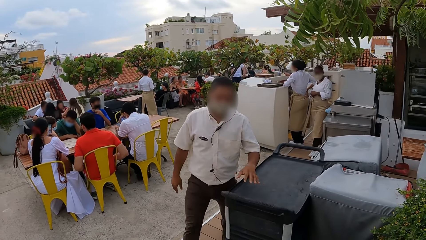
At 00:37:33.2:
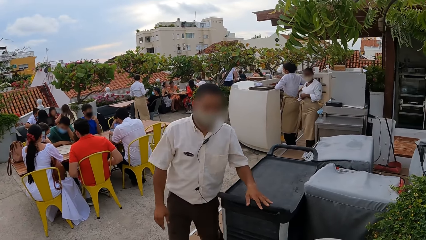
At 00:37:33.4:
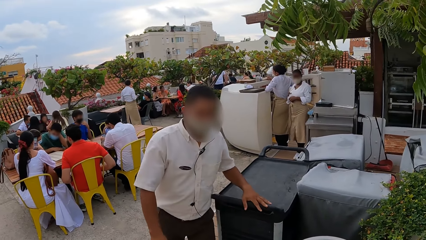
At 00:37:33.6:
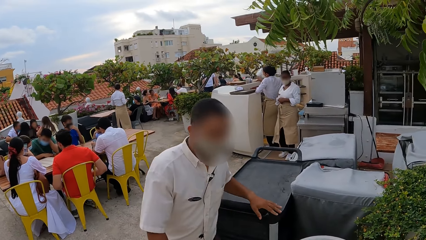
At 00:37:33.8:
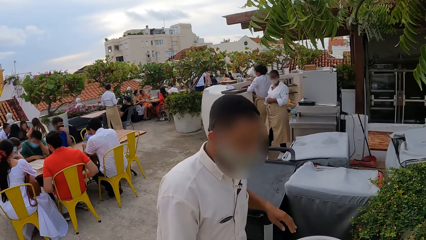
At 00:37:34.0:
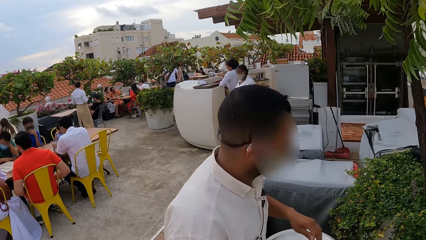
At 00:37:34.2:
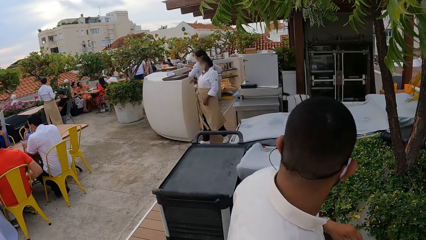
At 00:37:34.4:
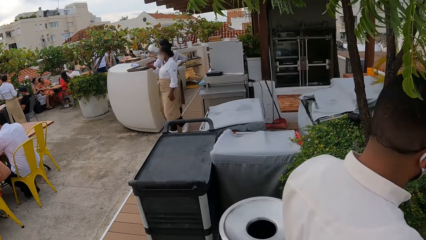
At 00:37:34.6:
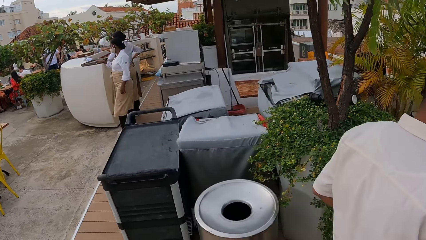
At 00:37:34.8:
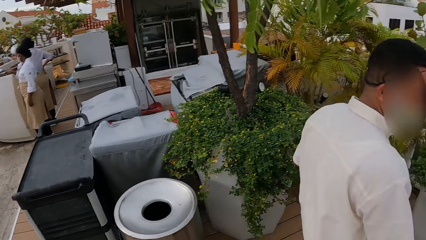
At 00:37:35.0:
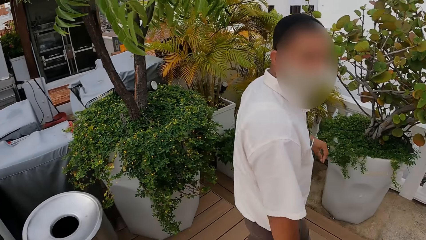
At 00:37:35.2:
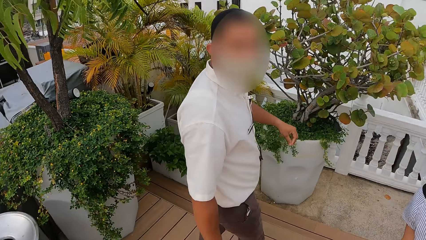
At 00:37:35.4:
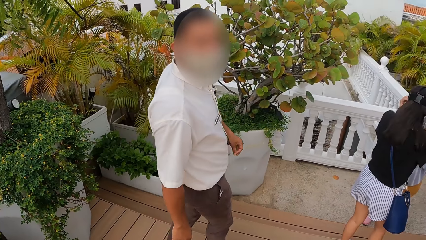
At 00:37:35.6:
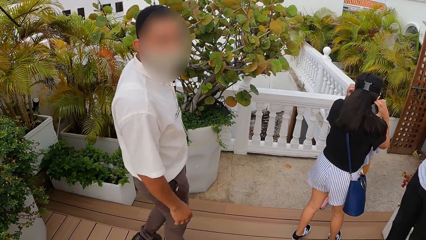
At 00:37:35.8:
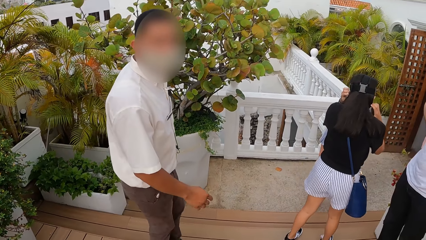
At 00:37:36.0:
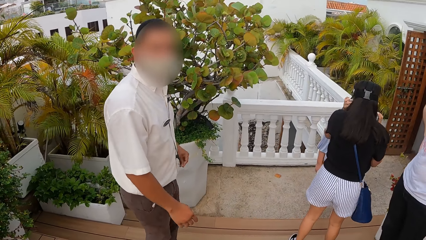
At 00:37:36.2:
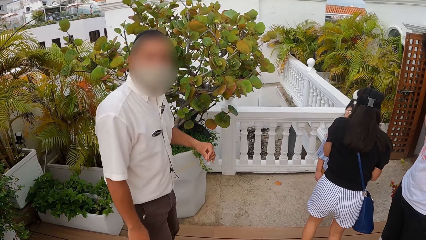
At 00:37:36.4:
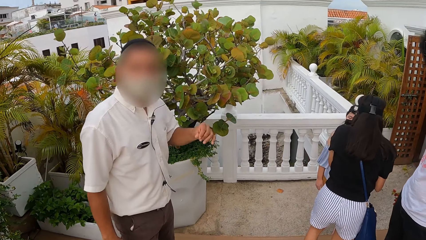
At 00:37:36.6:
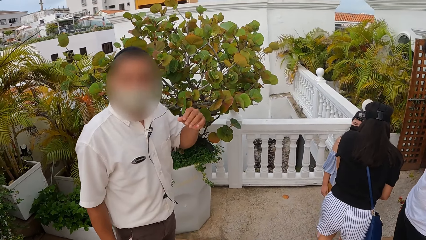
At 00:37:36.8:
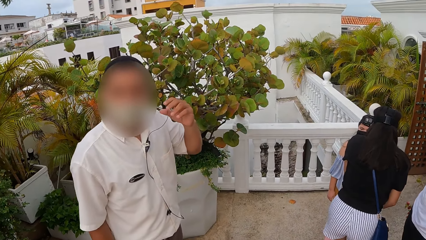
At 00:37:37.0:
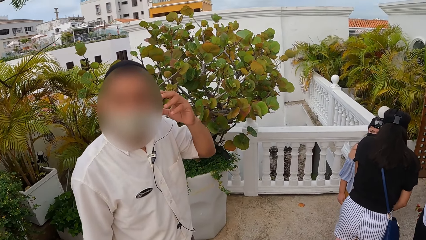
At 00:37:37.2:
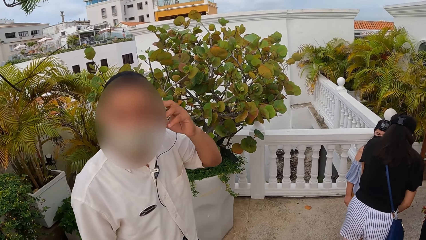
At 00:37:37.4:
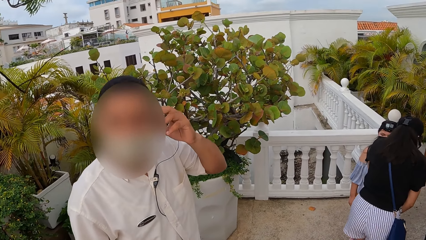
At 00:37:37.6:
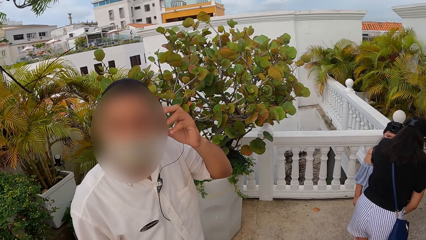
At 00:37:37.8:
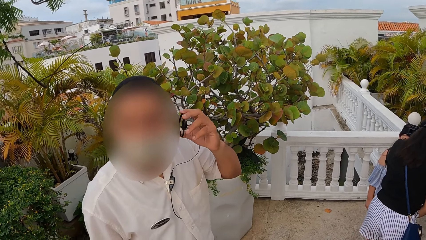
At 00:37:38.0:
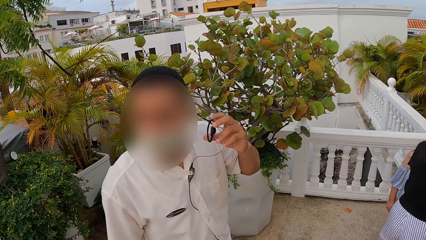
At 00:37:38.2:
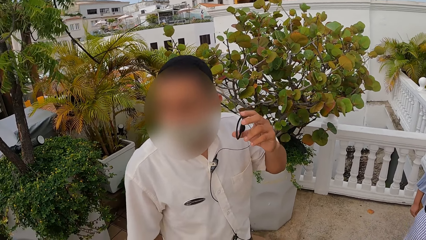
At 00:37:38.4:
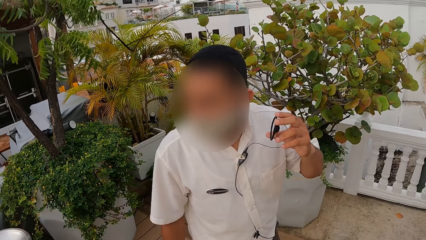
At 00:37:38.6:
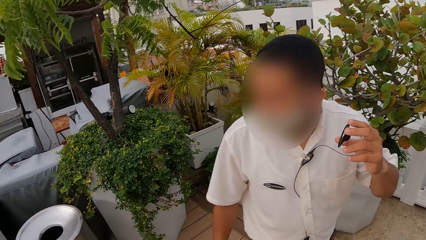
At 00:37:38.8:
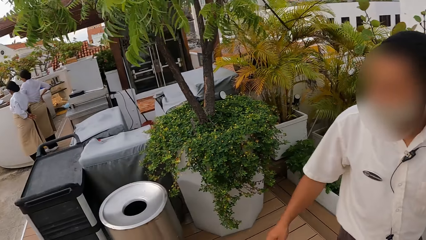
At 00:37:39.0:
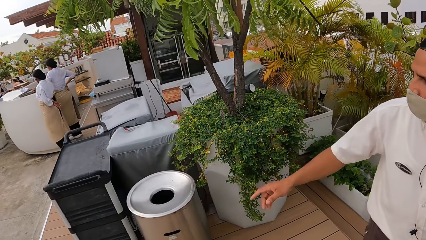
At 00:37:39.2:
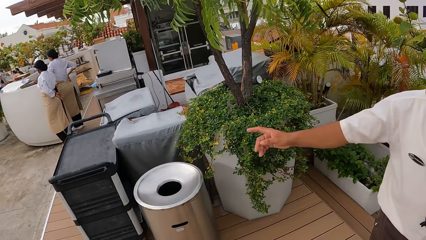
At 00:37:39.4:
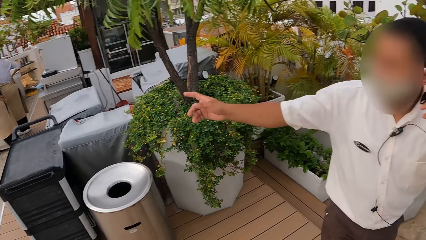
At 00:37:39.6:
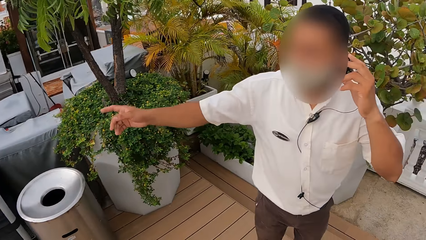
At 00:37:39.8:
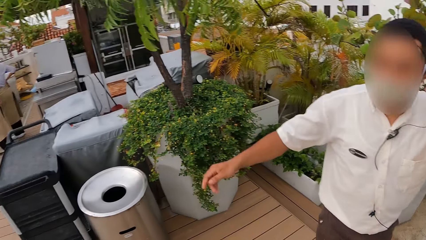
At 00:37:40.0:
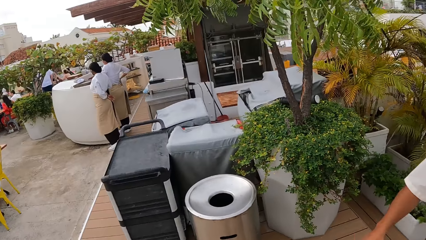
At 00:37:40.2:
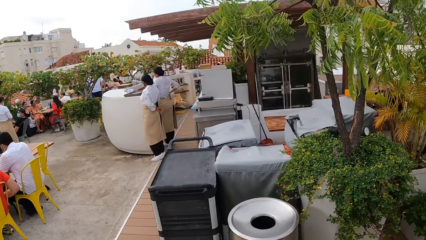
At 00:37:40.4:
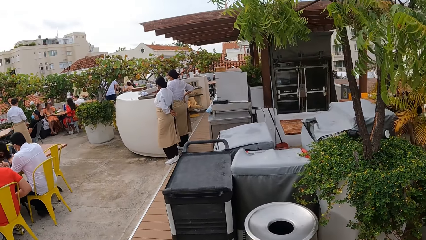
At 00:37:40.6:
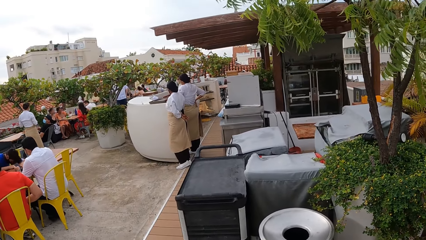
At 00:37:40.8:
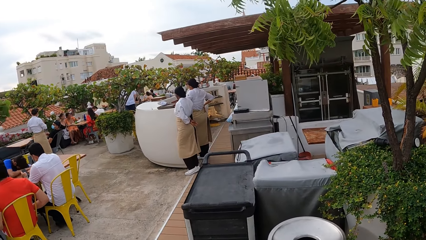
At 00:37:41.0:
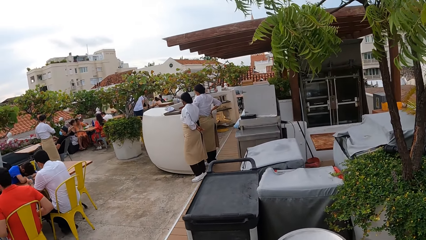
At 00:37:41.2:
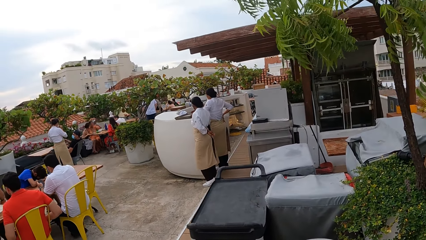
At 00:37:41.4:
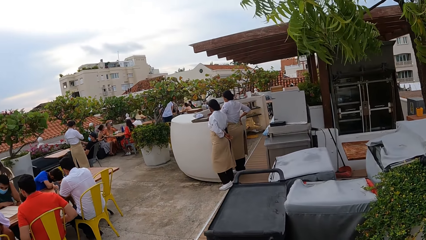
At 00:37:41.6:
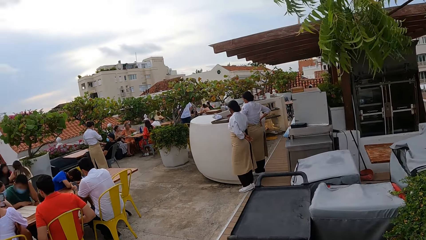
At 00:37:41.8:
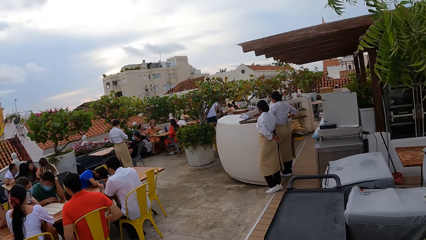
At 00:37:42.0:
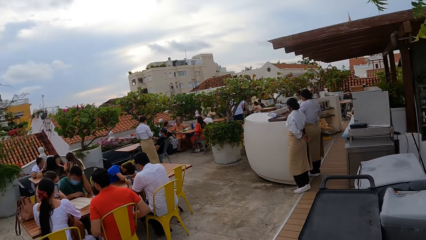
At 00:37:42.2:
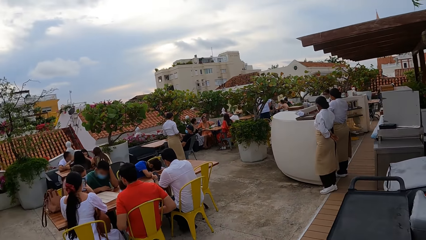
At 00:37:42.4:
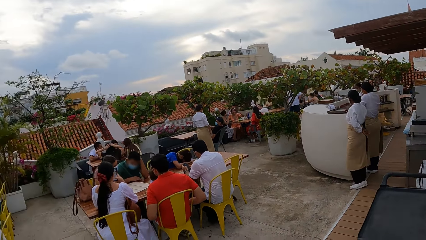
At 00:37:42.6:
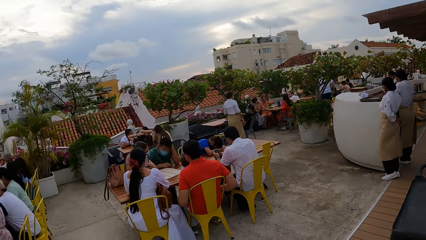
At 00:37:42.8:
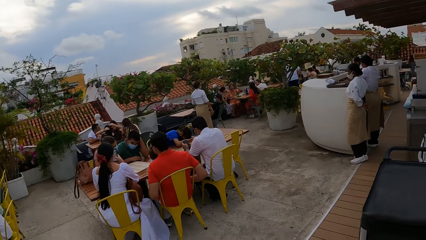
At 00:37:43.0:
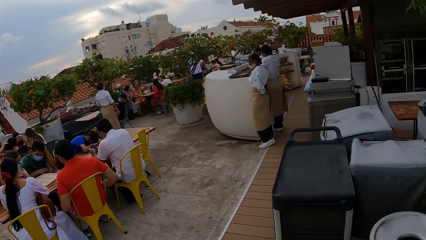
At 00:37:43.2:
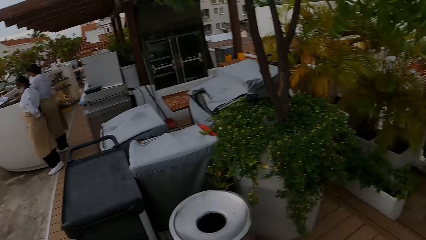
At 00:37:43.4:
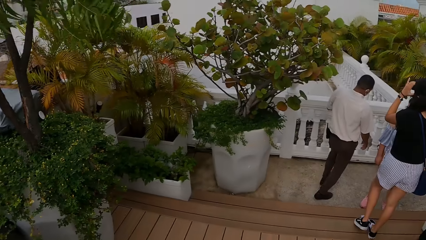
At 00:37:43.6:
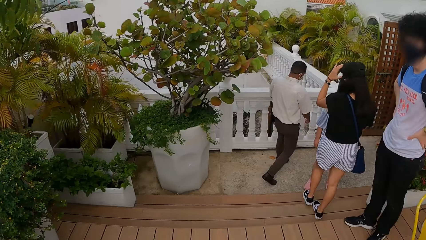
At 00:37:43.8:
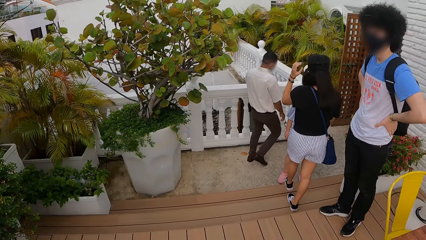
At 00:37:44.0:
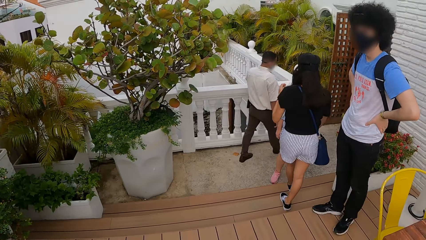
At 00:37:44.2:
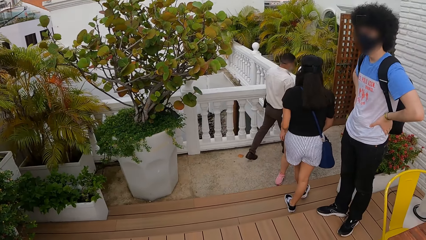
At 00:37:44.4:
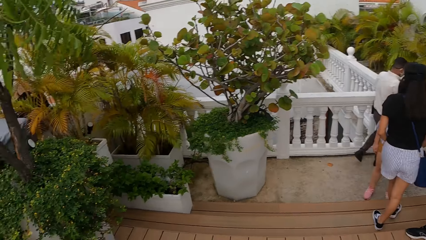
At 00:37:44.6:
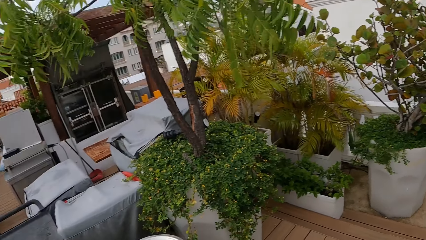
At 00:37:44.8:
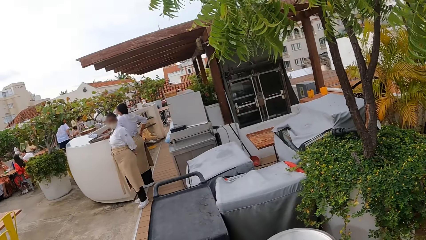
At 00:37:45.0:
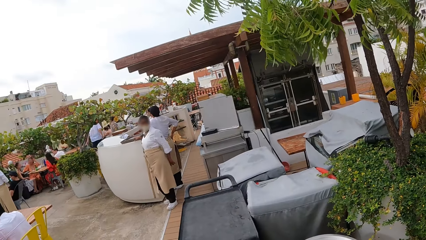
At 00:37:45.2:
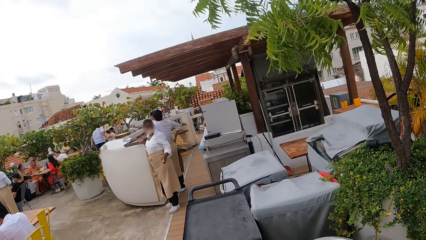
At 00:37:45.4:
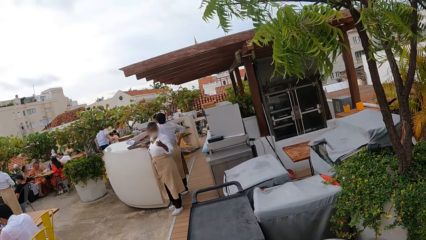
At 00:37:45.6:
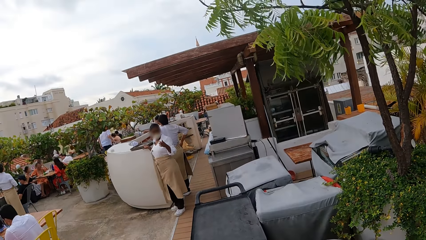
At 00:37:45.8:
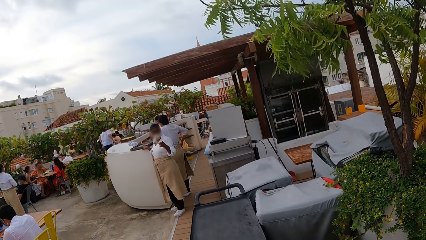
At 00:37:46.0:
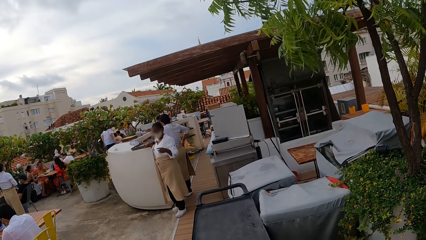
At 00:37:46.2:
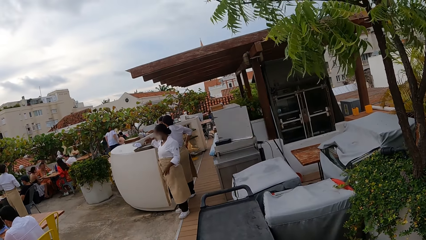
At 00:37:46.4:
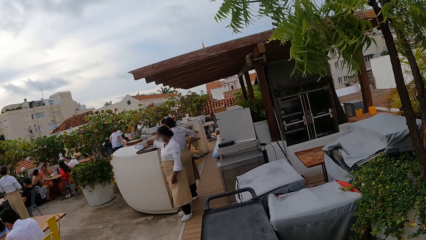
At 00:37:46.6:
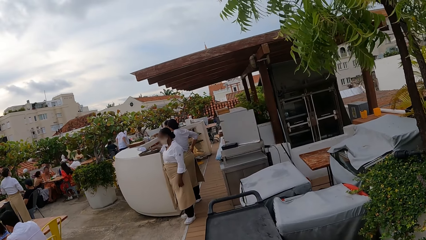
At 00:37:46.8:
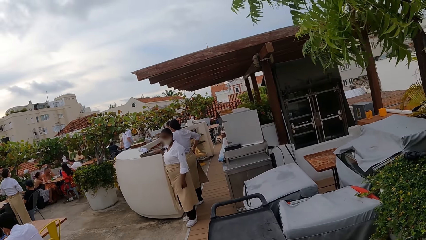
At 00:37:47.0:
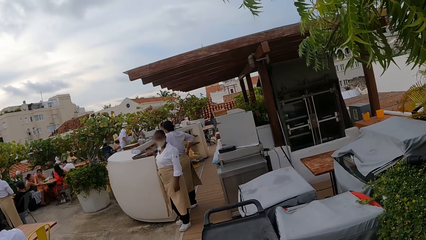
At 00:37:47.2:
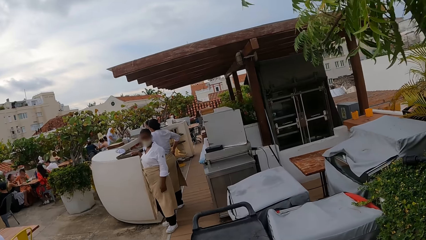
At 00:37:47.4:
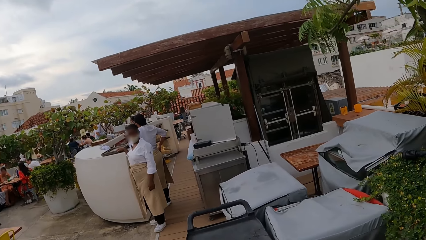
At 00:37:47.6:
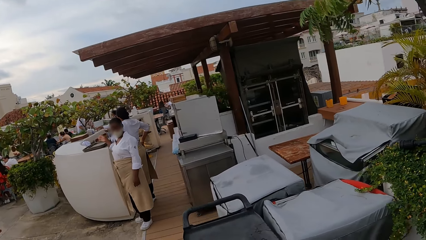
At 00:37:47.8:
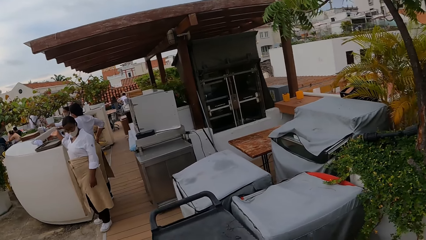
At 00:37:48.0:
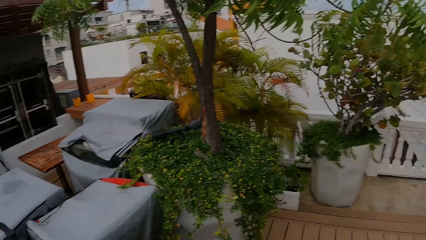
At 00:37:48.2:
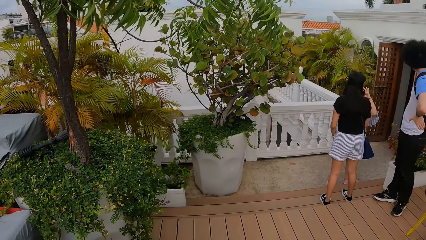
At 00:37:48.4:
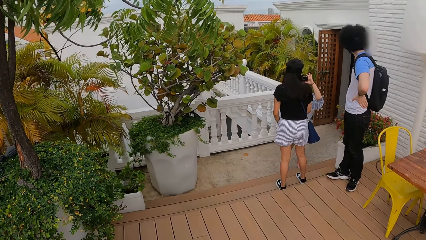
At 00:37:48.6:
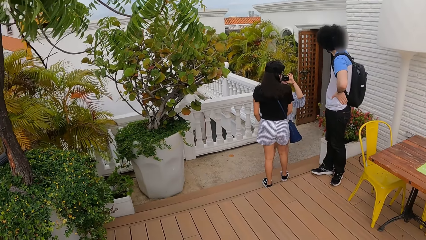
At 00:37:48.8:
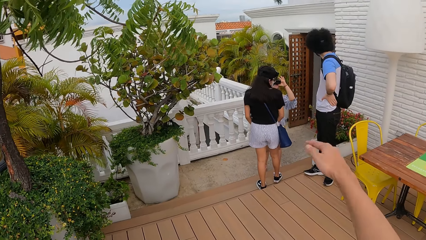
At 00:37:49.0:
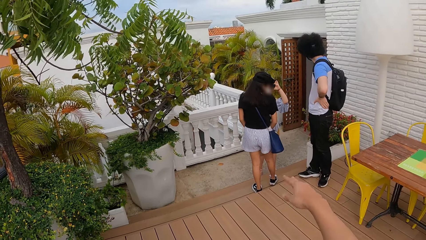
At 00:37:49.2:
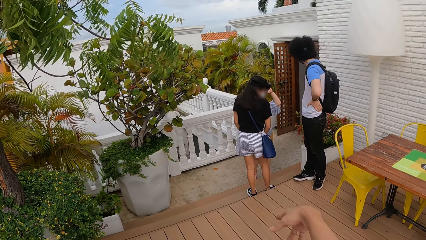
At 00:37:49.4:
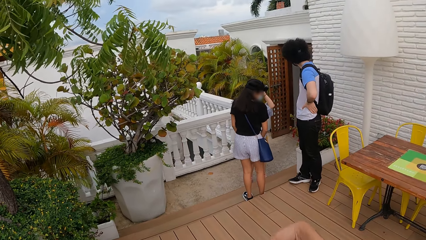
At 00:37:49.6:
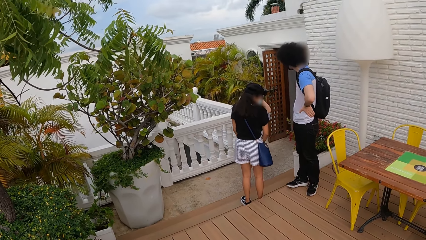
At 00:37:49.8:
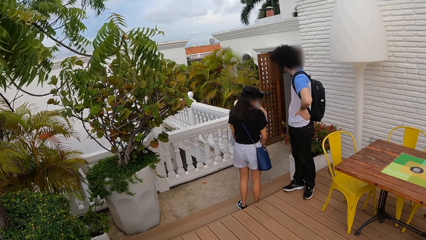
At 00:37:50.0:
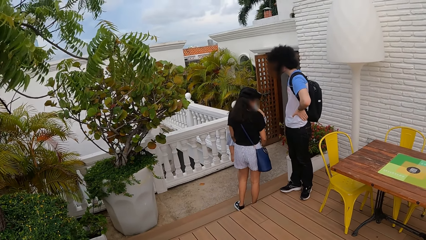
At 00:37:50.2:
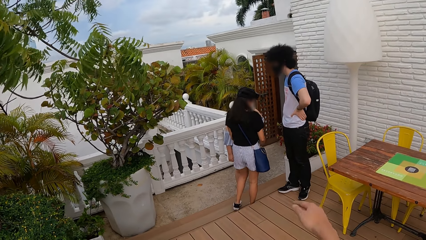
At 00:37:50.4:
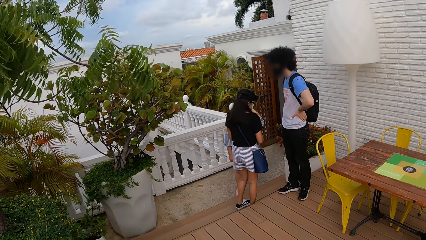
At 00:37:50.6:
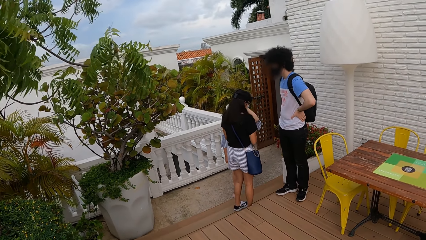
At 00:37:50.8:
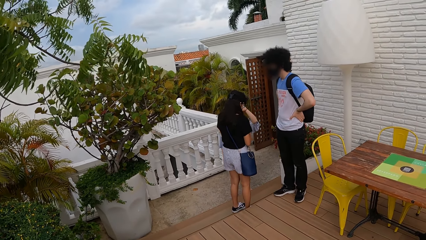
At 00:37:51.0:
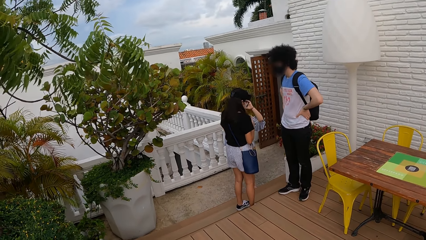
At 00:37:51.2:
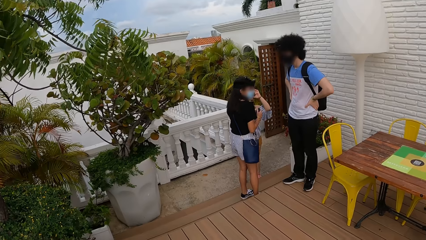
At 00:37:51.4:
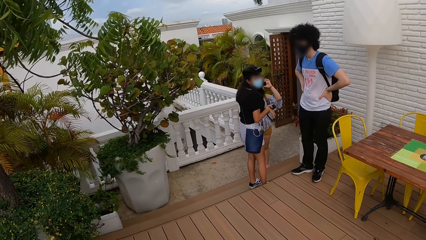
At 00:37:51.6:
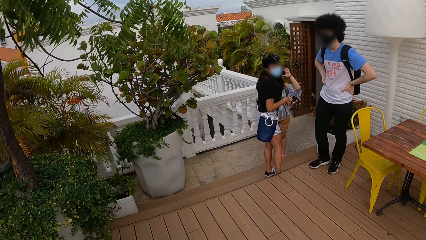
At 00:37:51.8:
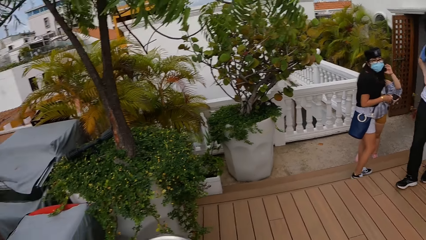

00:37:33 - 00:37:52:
The camera wearer looks around. They stare at a man. They talk to the man. The man points out. The camera wearer looks around. A woman makes gestures. The camera wearer stares at the woman. They walk around the rooftop. They turn around and make gestures.
